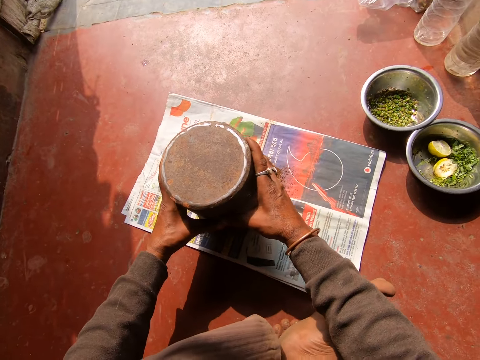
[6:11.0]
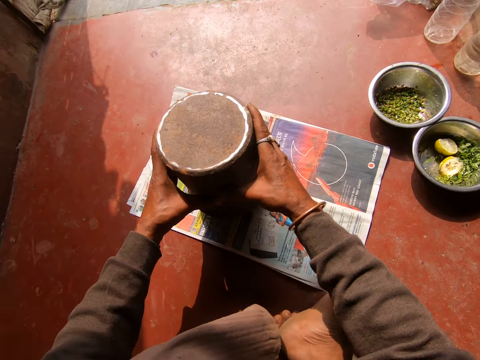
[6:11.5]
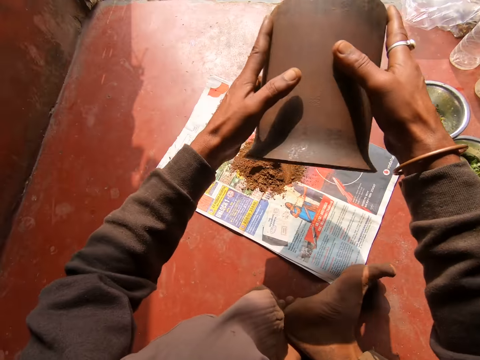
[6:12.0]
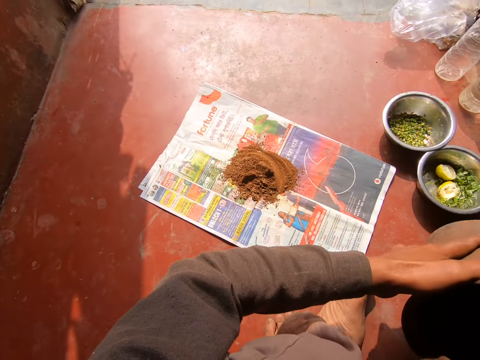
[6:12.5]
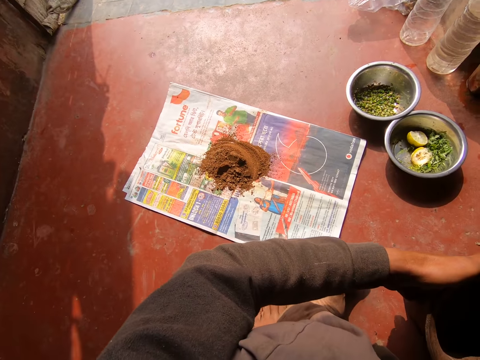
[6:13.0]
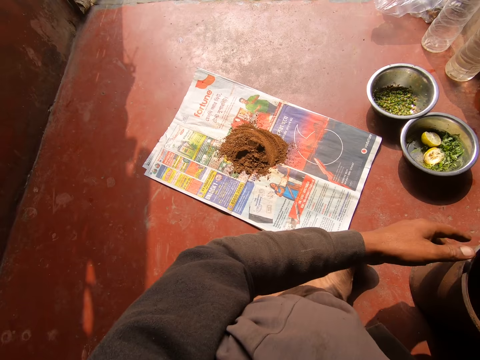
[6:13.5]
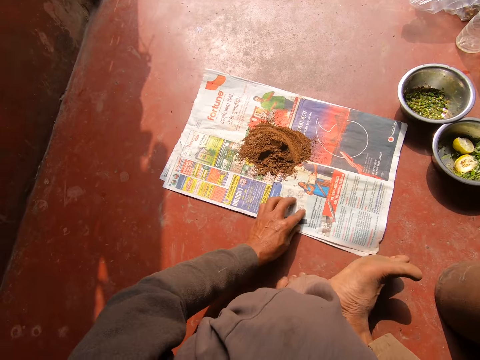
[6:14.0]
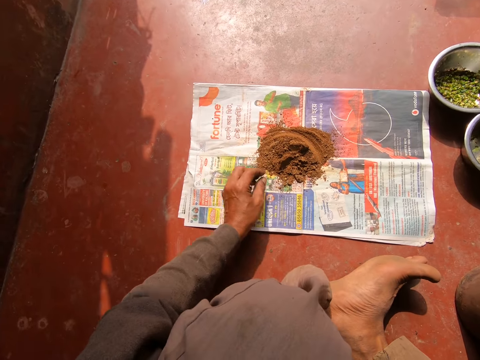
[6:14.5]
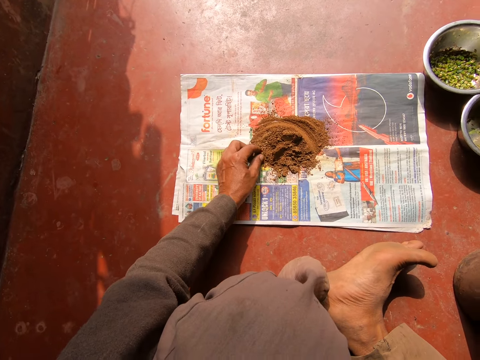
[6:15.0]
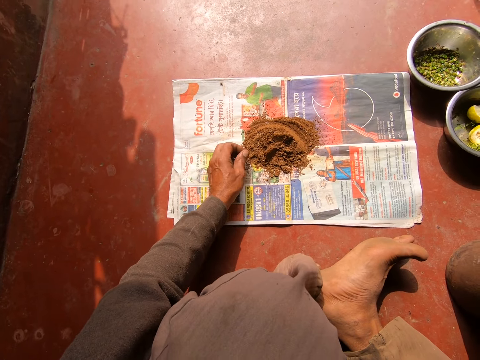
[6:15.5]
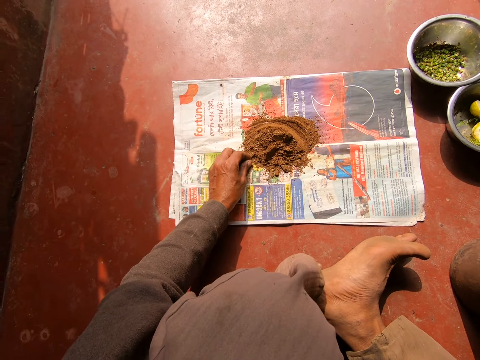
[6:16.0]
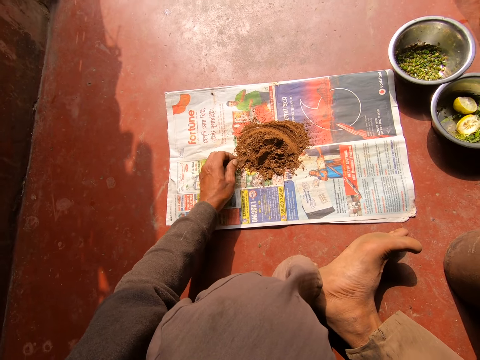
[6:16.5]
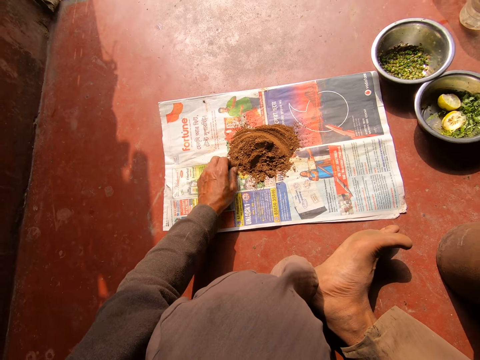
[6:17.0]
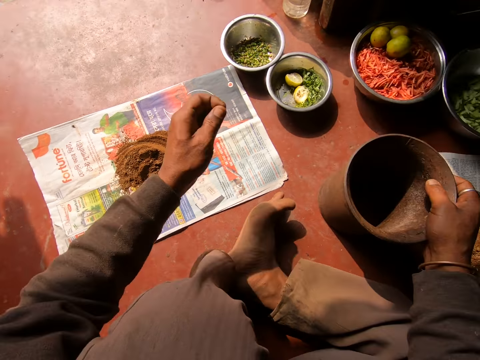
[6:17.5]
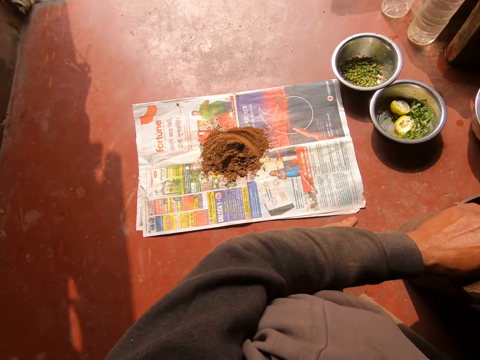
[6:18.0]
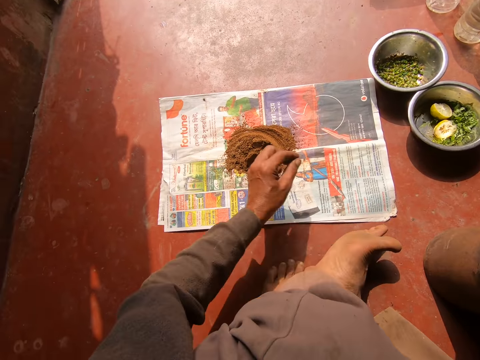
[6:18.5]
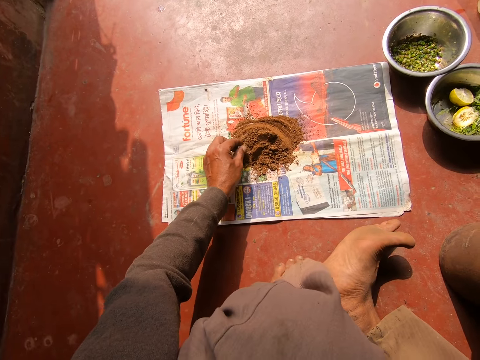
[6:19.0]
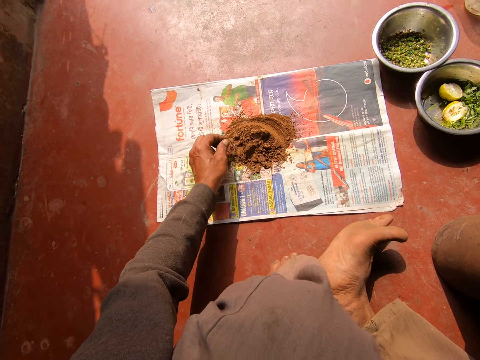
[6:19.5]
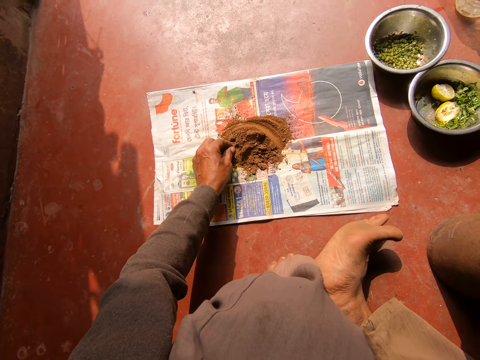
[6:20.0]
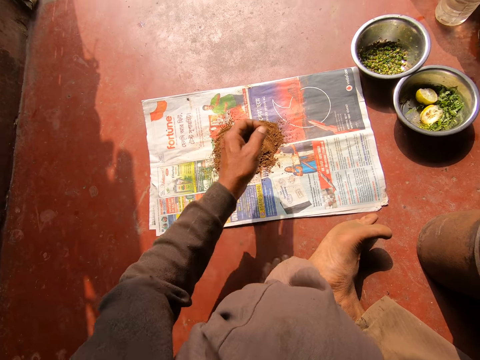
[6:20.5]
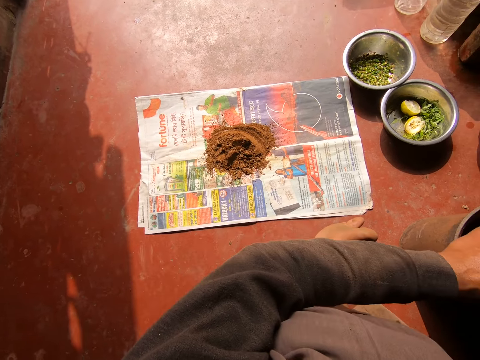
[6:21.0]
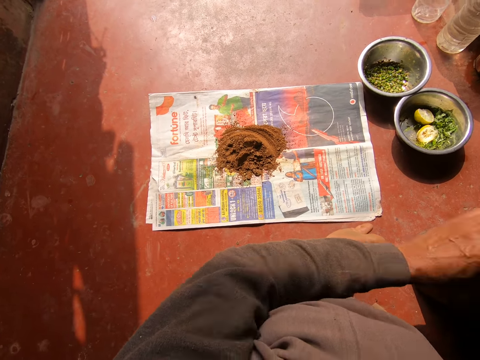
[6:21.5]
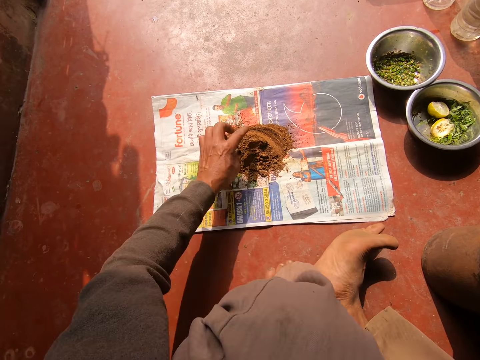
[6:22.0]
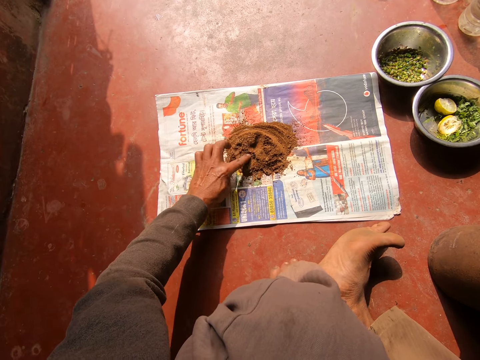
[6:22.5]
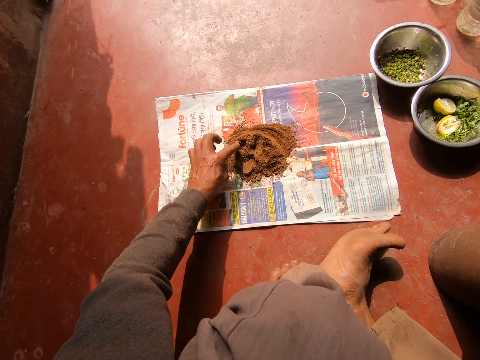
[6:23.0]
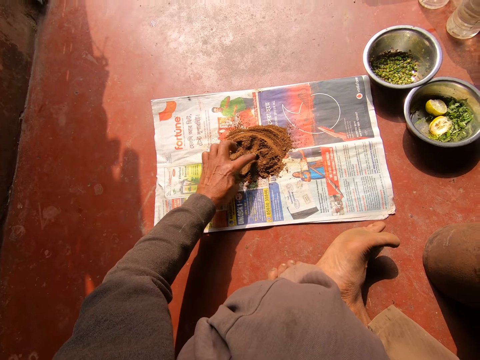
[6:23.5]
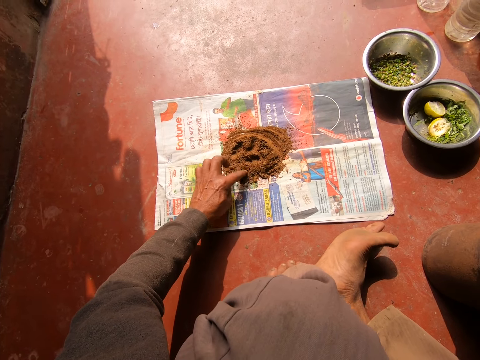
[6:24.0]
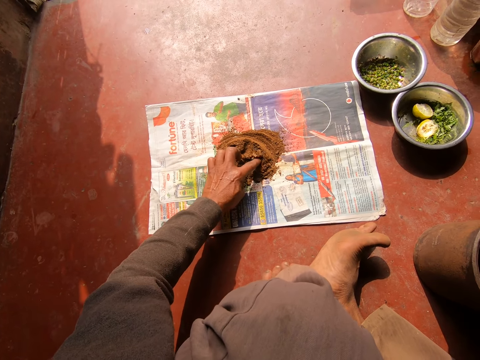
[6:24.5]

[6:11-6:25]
The camera wearer places the mortar on the floor with both hands. He shifts the paper on the floor with his left hand. He picks grains from the mixture on the floor with his left hand. He throws the grains into the mortar with his left hand. He picks grains from the mixture on the floor with his left hand. He throws the grains into the mortar with his left hand. He pokes the mixture with his left hand.

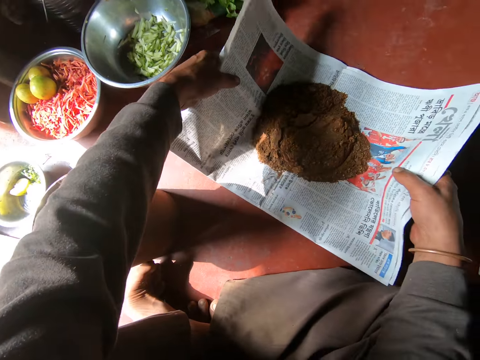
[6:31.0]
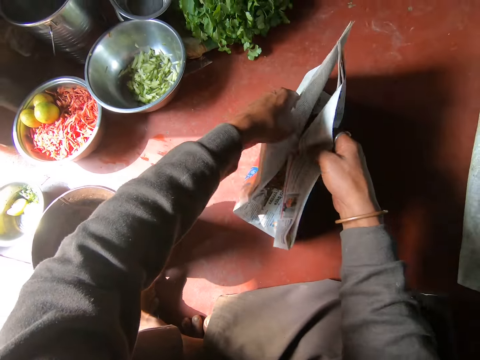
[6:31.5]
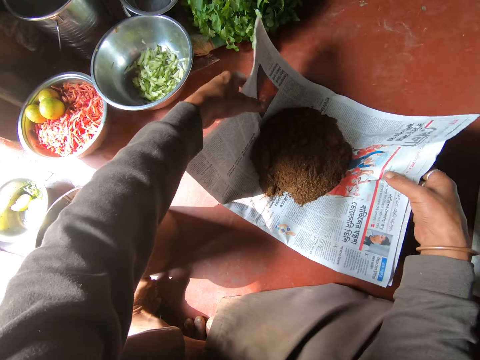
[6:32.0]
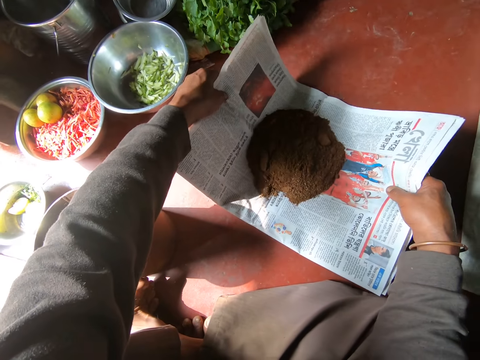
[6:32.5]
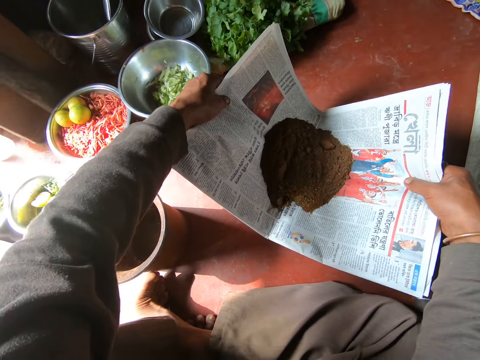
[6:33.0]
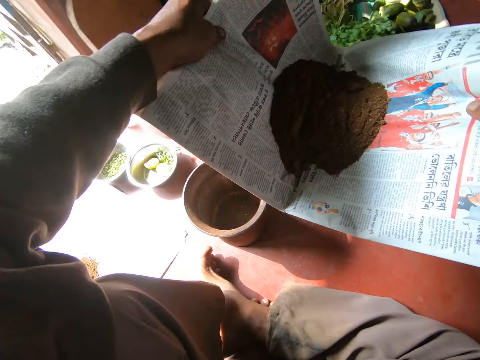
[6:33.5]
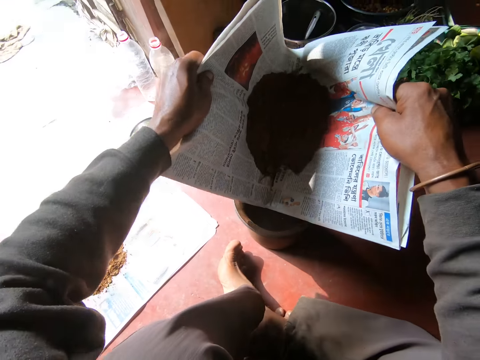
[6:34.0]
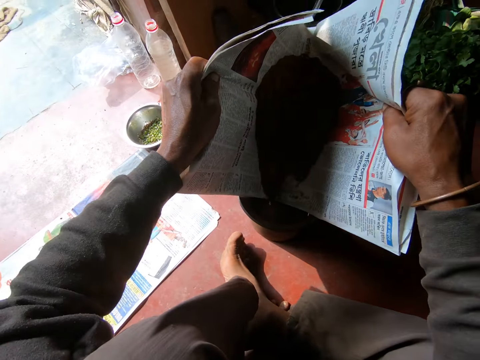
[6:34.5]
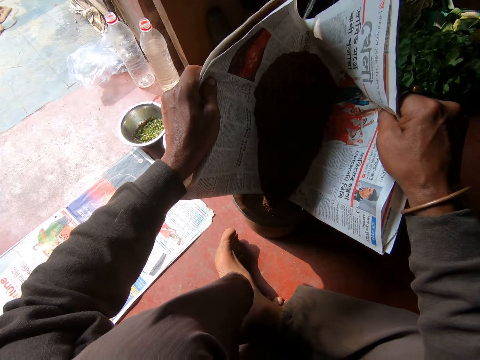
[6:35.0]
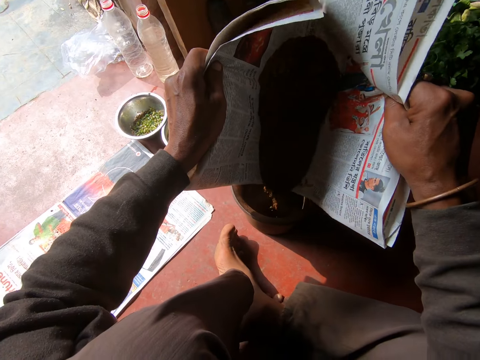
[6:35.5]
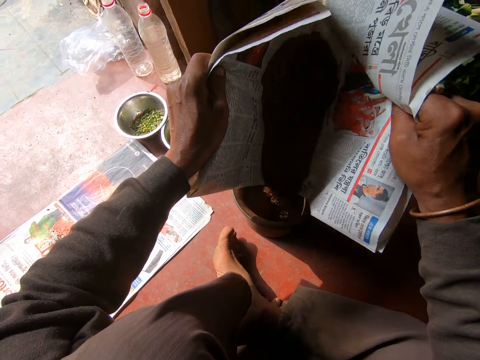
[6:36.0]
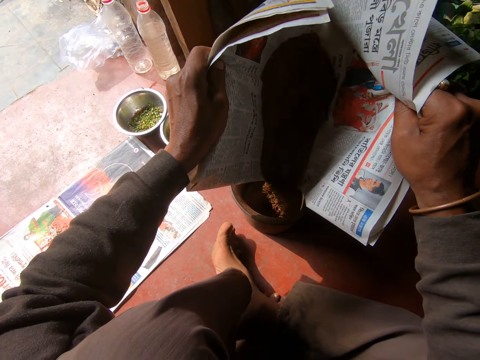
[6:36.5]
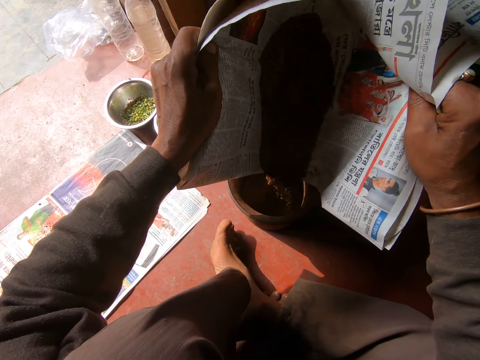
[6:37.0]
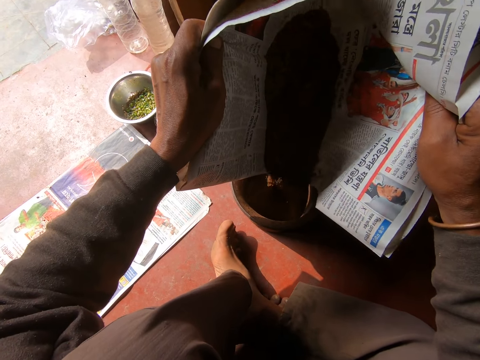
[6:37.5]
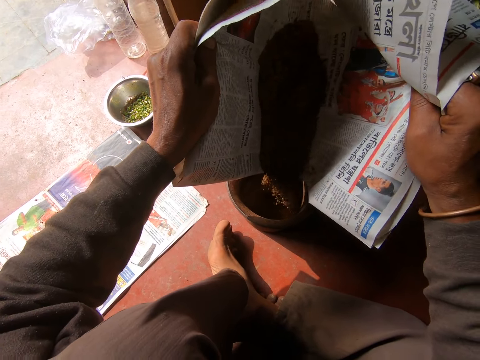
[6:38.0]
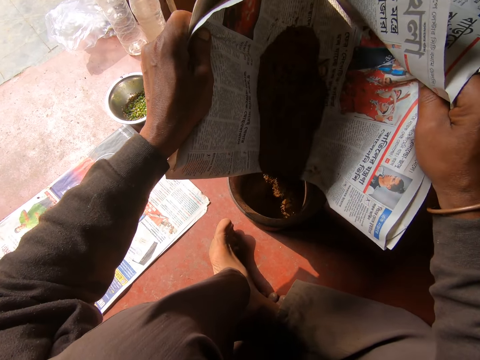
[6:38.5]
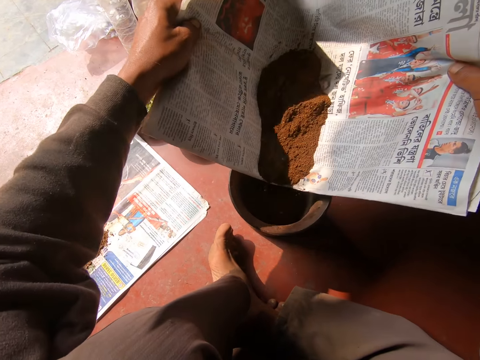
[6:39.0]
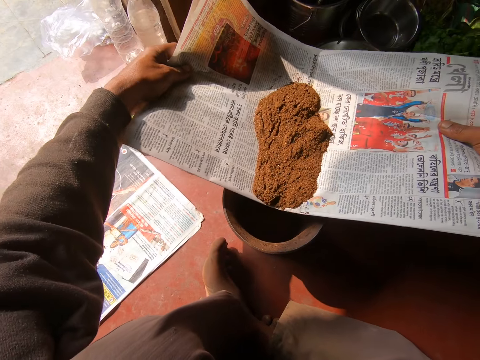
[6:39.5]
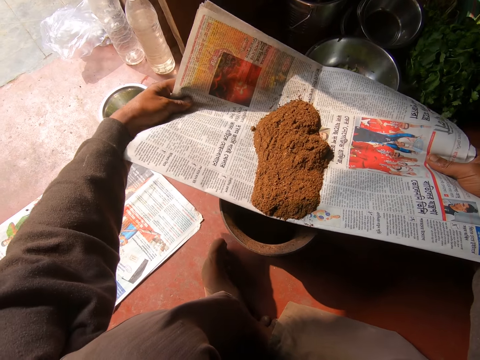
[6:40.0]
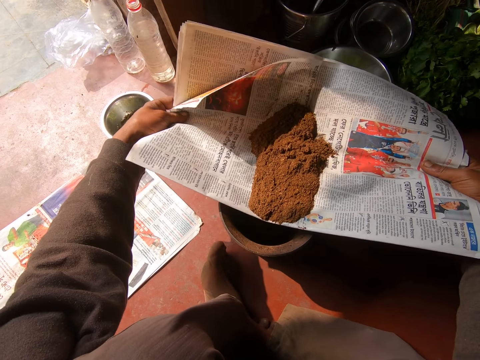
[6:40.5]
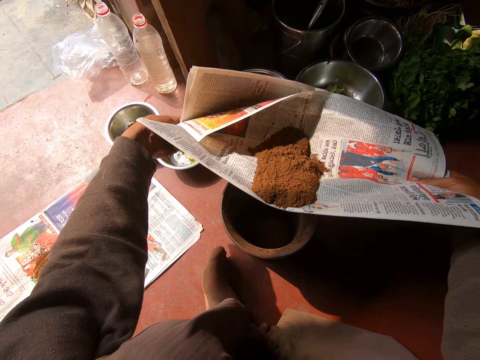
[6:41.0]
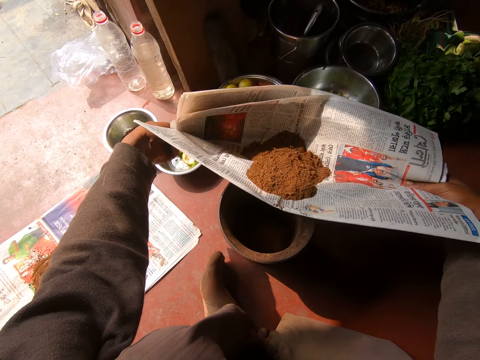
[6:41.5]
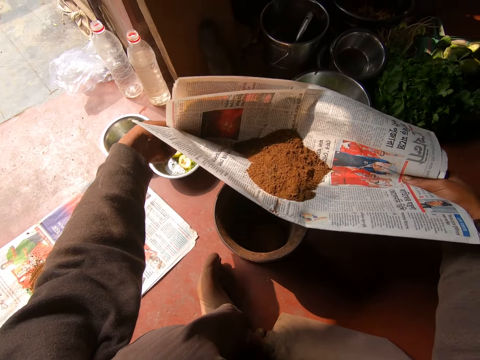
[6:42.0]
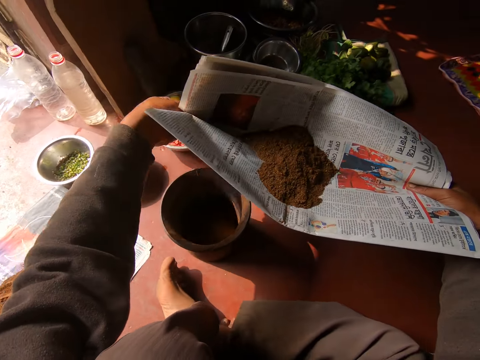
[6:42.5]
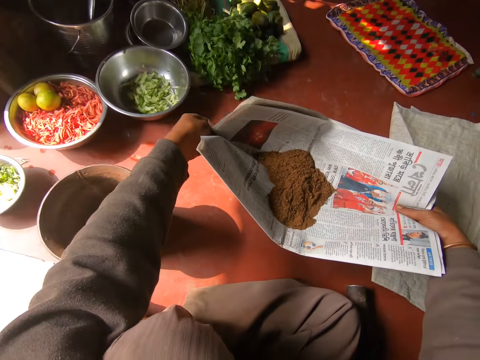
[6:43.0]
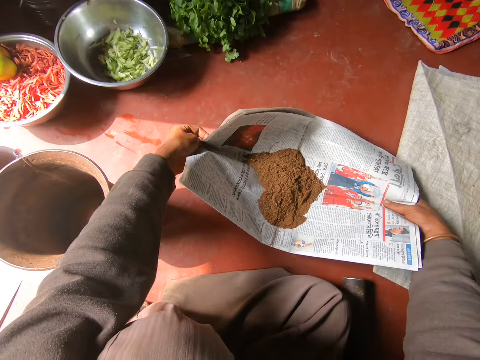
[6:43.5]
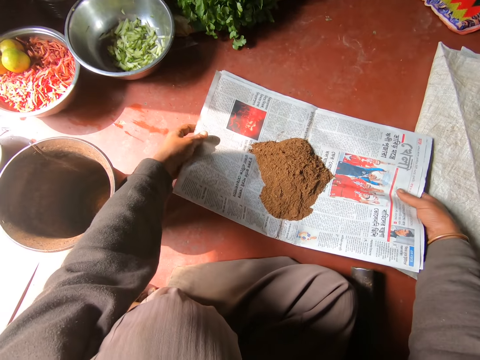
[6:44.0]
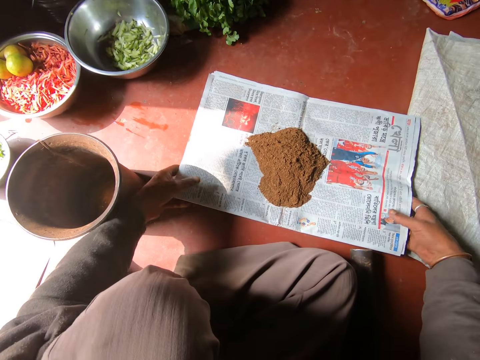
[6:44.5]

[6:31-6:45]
The camera wearer closes the paper with both hands. He opens the paper with both hands. He picks up the paper from the floor with both hands. He pours some mixture on the paper into the mortar with both hands. He gathers the mixture on the paper with both hands. He places the paper on the floor with both hands.
